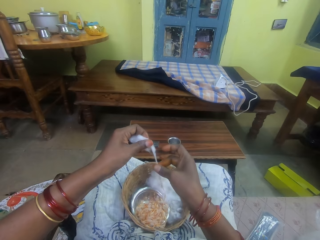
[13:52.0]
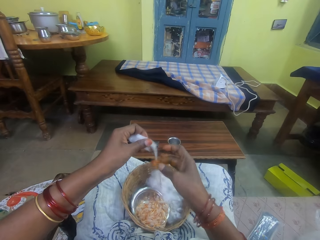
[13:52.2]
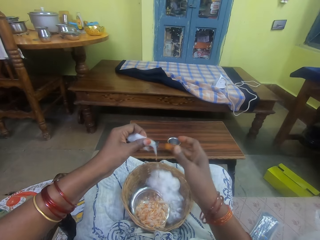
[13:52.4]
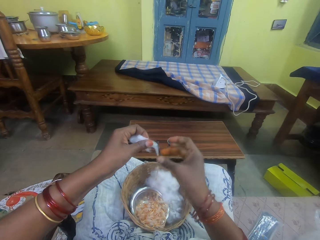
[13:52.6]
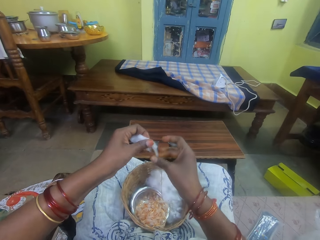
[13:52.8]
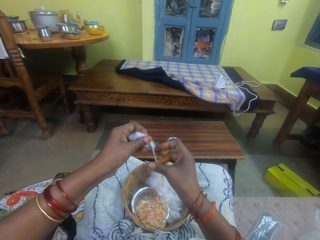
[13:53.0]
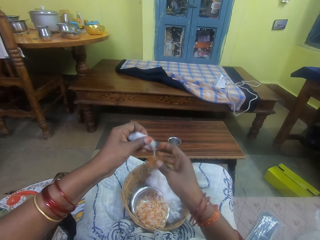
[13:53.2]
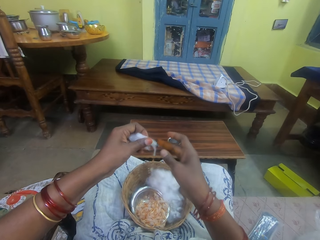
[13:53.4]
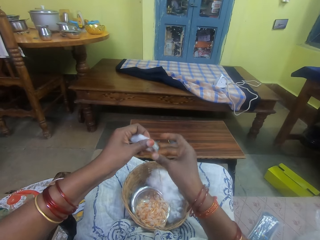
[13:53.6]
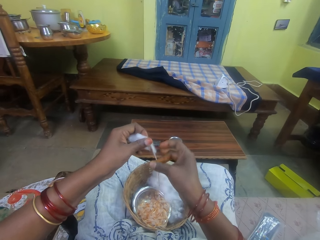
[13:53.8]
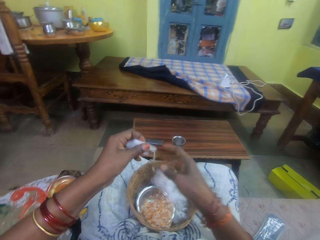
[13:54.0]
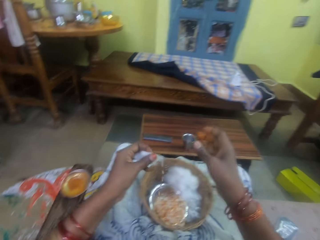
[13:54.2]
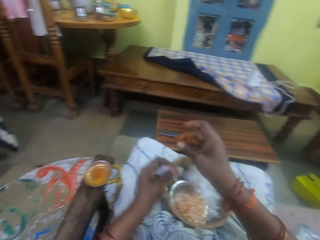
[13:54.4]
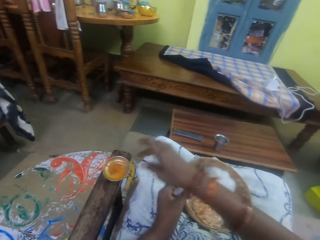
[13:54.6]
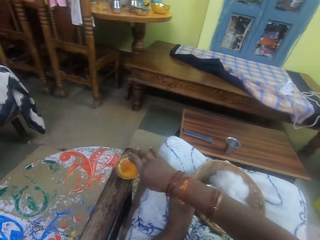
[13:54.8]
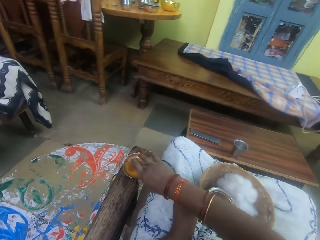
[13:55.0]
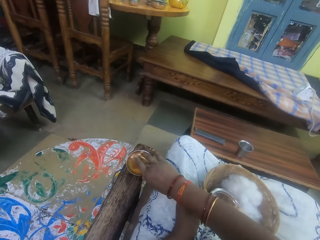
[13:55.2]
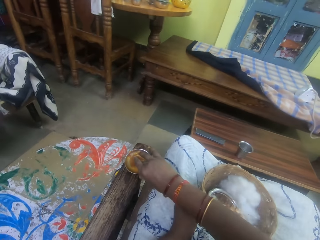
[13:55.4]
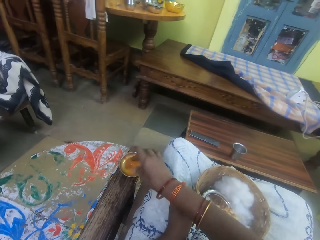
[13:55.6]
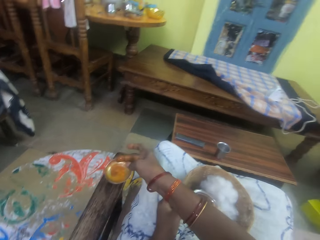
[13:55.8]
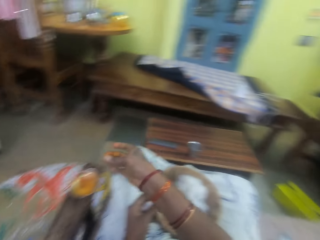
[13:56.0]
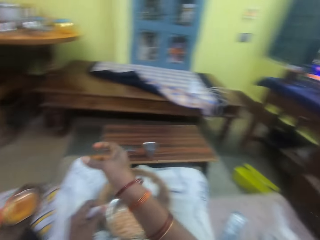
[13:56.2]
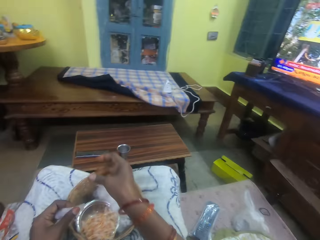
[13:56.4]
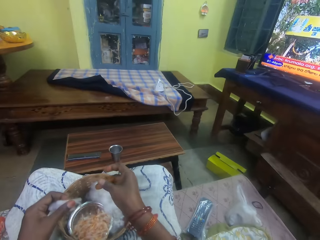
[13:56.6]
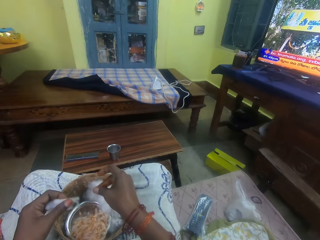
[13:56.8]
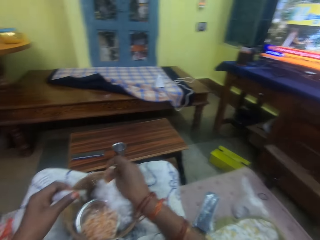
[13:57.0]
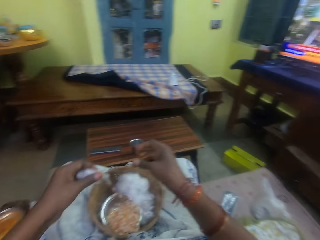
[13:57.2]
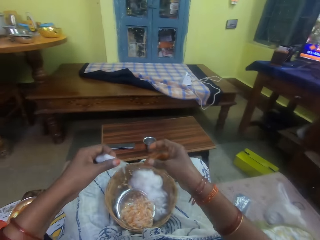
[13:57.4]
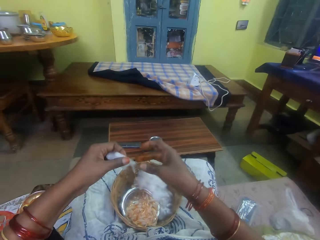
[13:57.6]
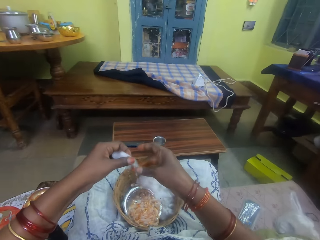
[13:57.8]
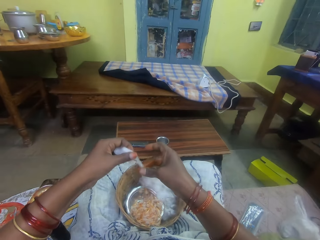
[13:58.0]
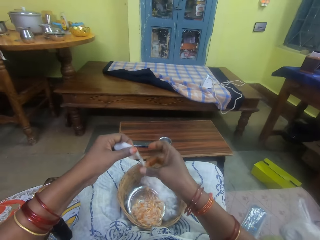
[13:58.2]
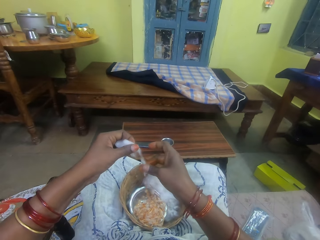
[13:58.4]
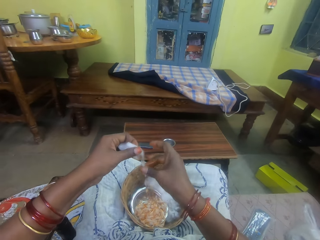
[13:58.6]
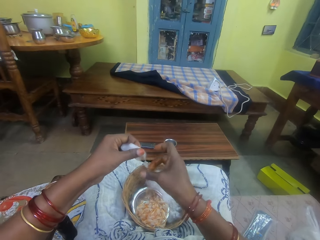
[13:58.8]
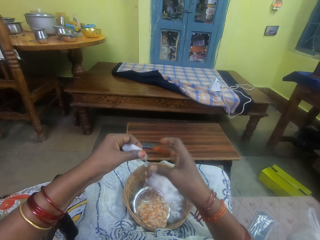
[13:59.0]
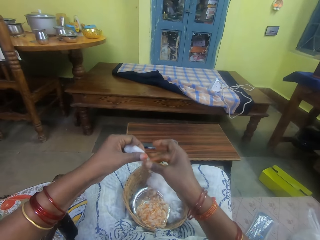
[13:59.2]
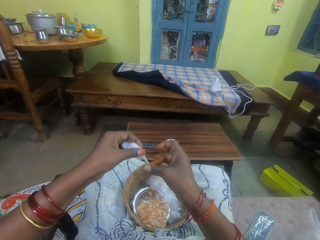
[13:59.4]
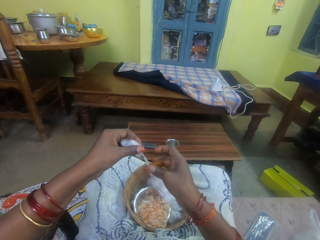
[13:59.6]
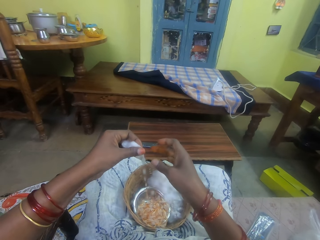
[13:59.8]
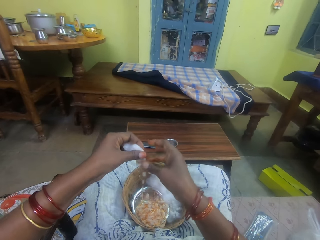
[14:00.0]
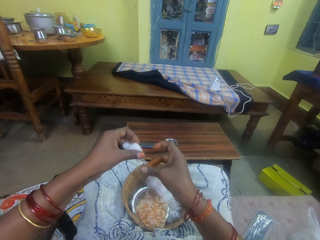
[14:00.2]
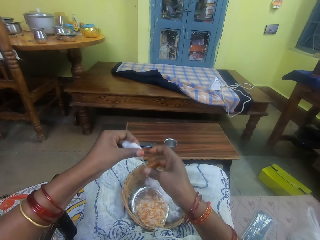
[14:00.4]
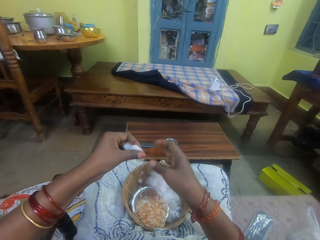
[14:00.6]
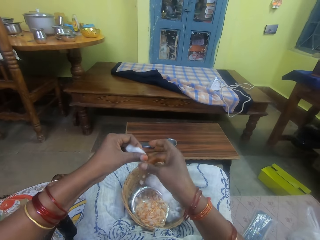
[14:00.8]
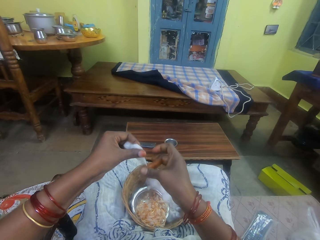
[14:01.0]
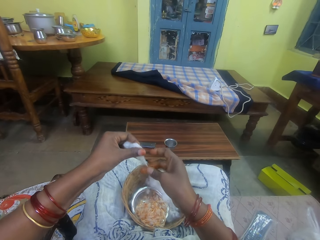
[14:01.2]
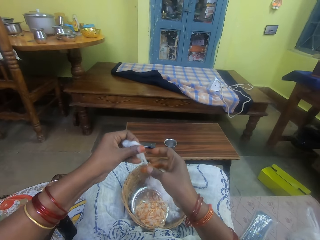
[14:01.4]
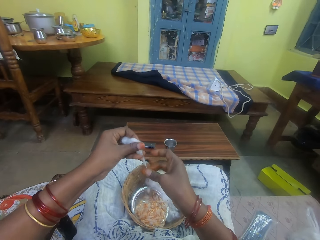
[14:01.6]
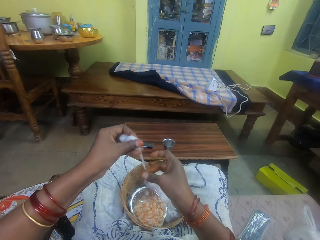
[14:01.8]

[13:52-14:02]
The camera wearer dips her right middle finger into the oil container on the chair arm. She smears the oil on her right middle finger with her right thumb. She twists the cotton wool in her left hand with her right fingers.

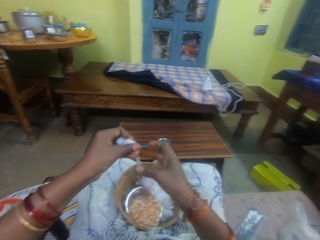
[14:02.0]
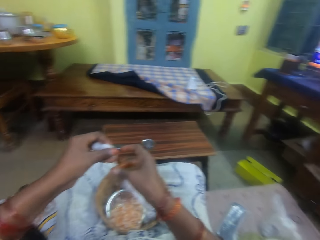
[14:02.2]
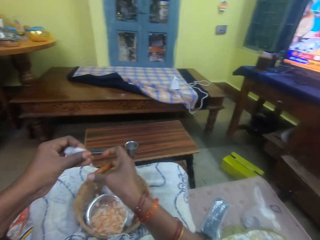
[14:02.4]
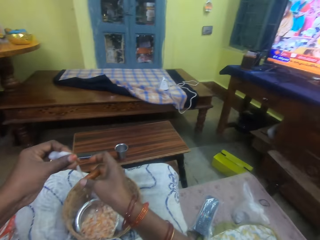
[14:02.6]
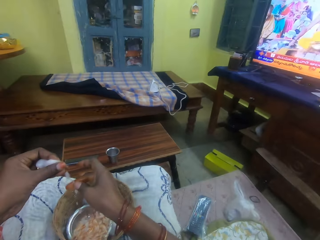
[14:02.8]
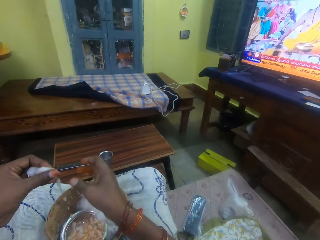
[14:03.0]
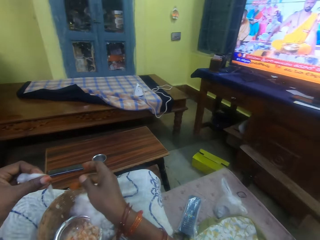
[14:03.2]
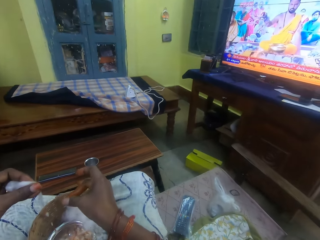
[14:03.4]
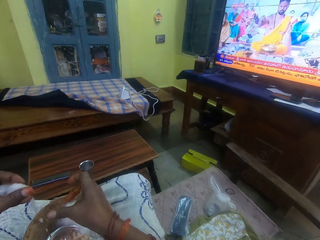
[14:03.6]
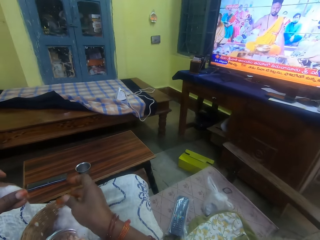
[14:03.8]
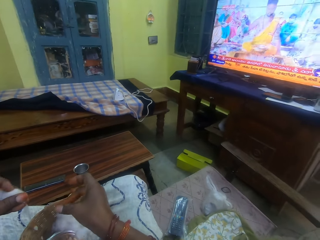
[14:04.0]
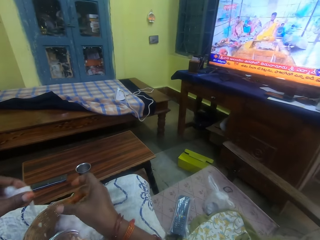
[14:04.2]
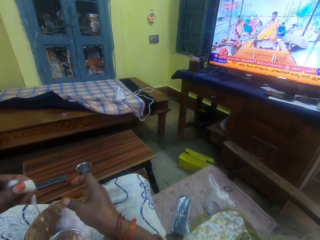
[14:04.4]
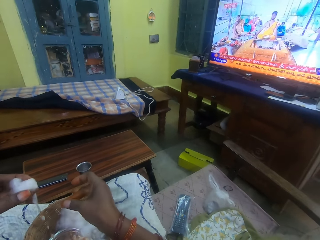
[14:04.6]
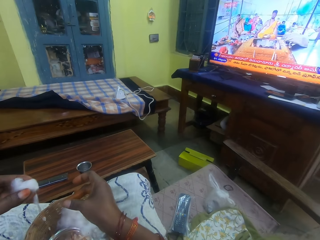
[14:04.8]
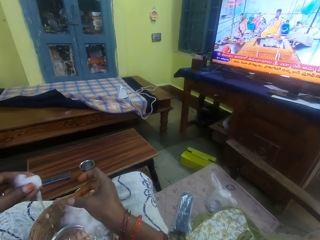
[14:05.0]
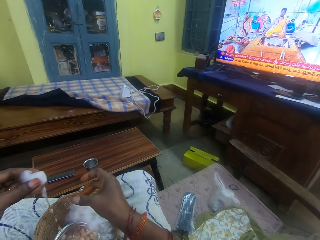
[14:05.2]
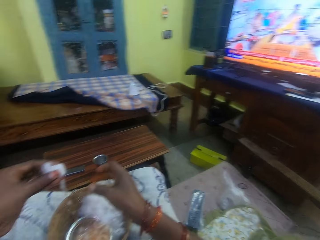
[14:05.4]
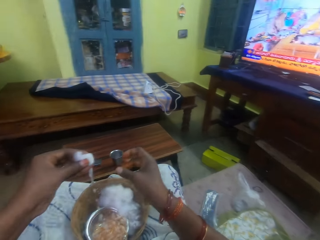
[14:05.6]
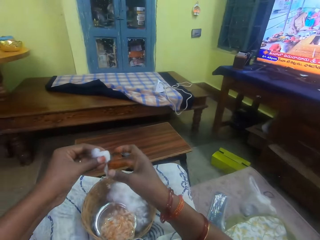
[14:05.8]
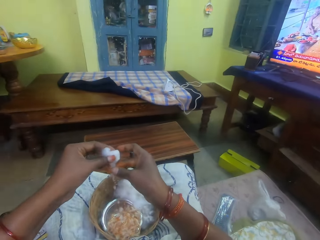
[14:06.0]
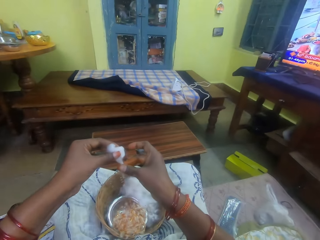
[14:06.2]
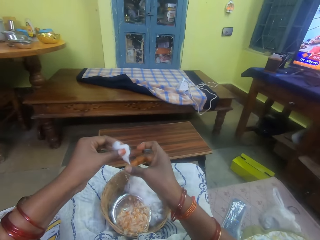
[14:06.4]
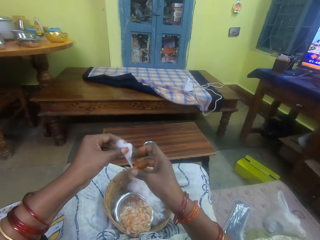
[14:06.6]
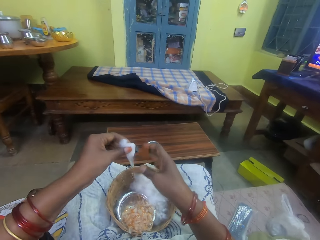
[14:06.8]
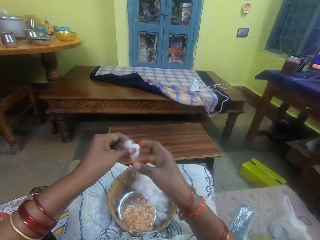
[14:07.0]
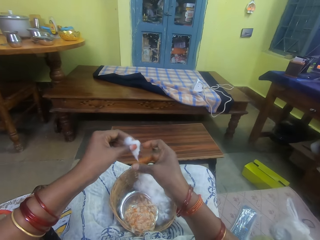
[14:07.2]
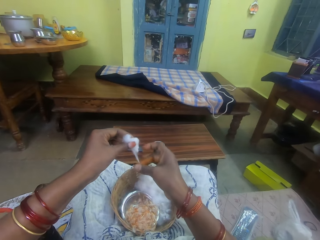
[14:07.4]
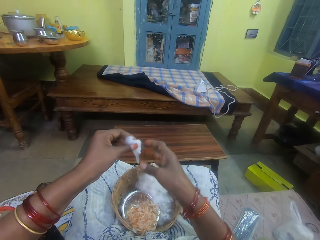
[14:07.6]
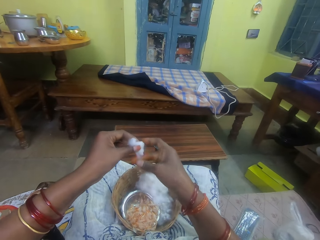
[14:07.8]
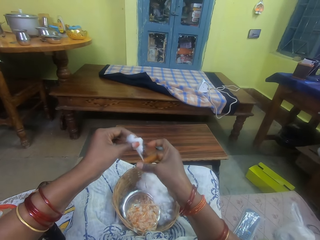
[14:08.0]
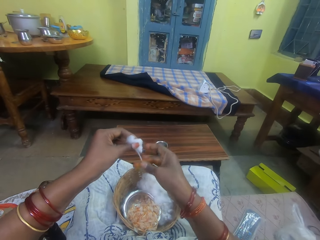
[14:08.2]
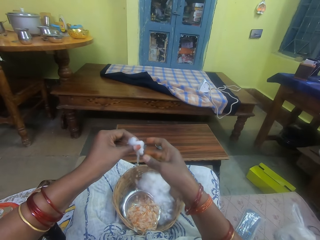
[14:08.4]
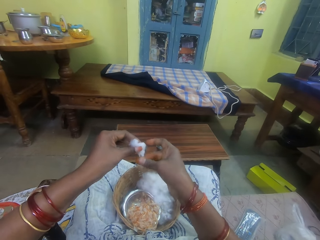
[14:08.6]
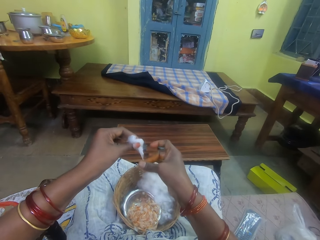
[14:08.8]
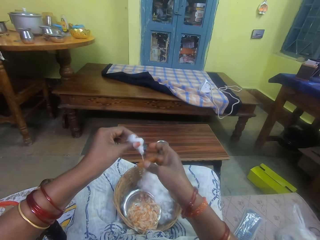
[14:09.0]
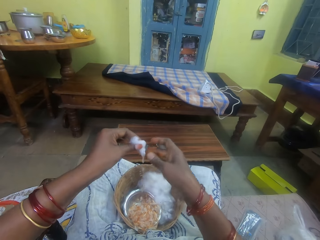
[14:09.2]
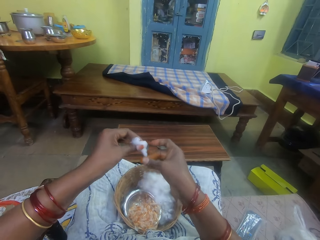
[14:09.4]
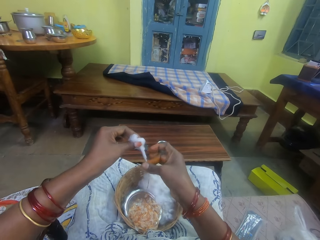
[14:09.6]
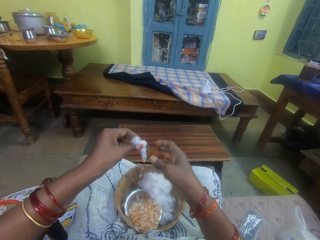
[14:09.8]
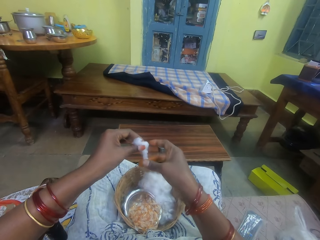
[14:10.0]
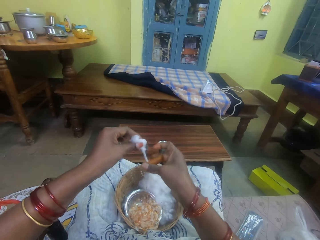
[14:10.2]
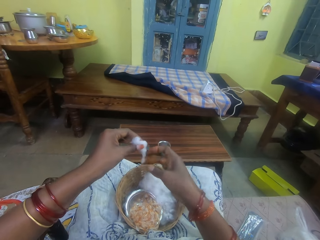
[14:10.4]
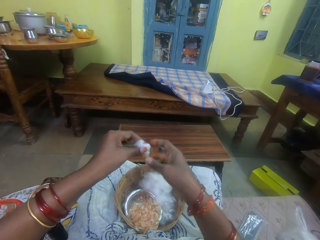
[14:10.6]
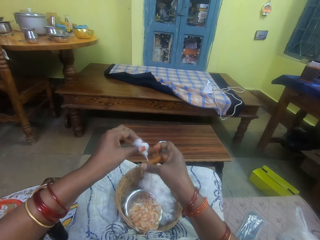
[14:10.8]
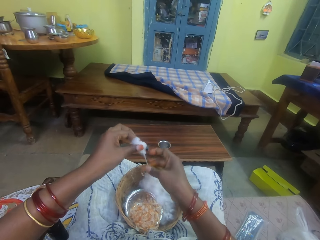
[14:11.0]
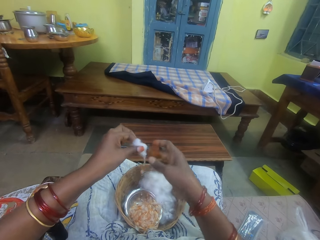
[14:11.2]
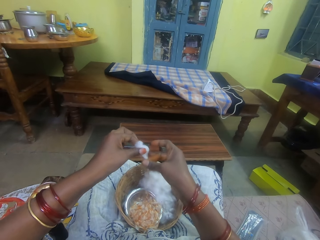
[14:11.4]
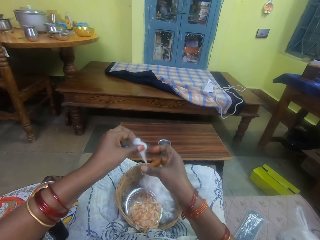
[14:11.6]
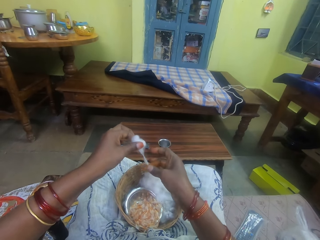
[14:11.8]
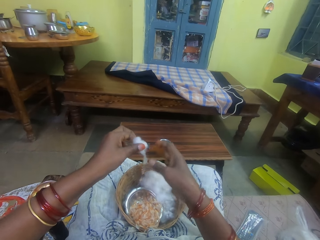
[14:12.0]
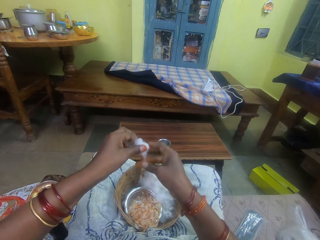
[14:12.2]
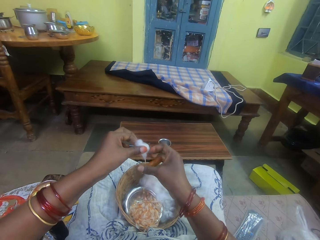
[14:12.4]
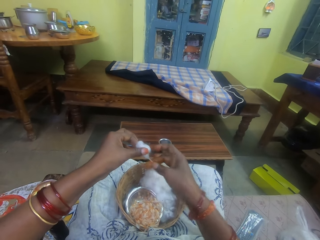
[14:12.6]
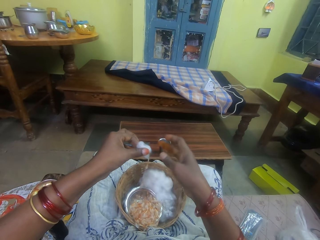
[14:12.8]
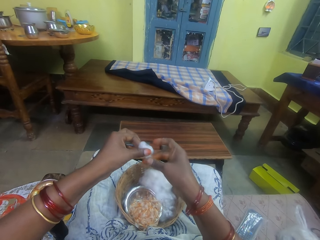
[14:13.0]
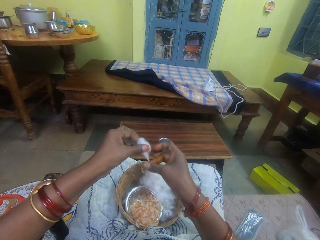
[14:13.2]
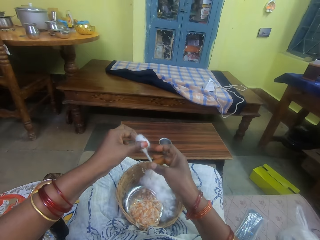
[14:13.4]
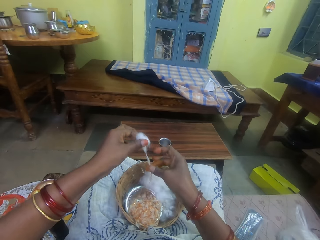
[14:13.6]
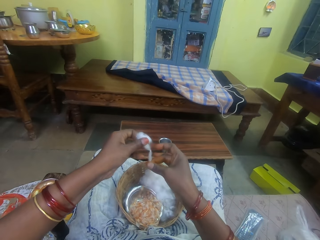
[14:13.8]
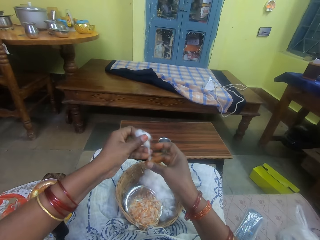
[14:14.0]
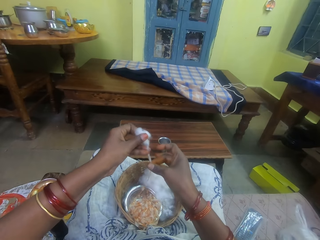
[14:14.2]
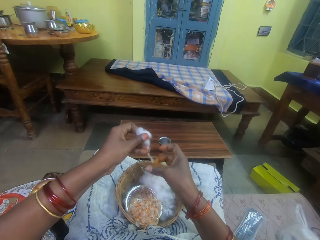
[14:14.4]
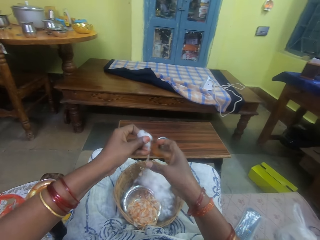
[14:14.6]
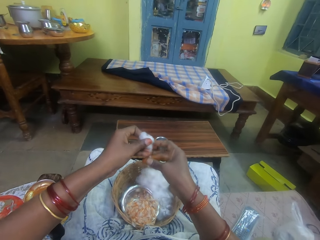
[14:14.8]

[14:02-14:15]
The camera wearer smears the oil on her right middle finger with her right thumb. She twists the cotton wool in her left hand with her right fingers.
